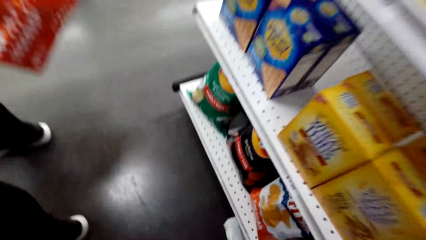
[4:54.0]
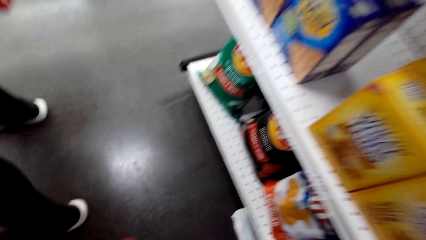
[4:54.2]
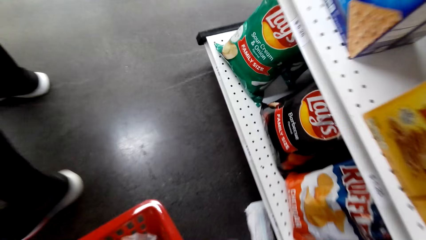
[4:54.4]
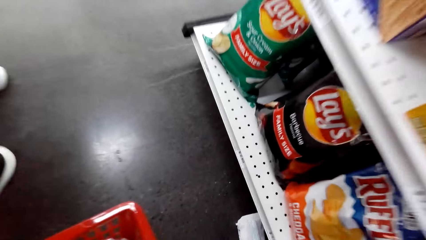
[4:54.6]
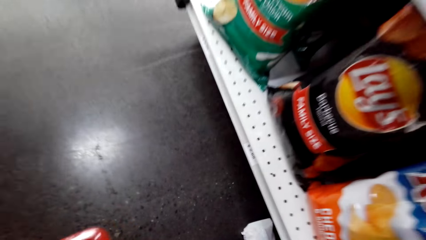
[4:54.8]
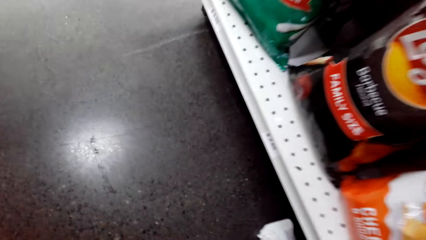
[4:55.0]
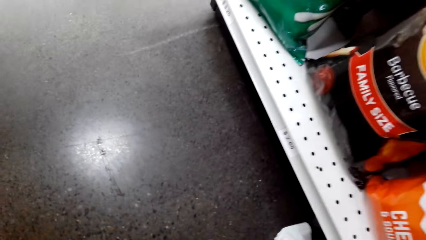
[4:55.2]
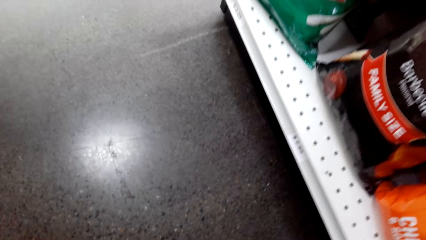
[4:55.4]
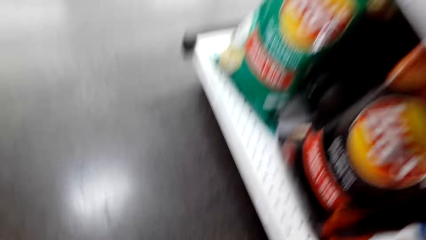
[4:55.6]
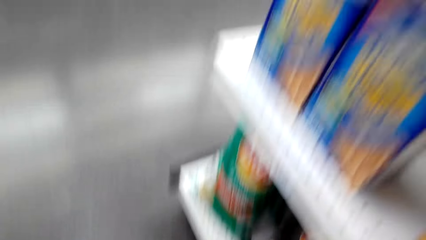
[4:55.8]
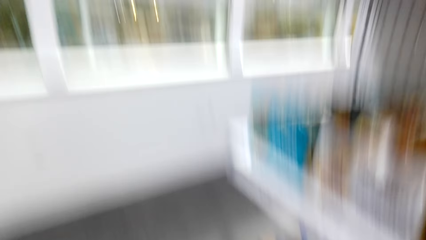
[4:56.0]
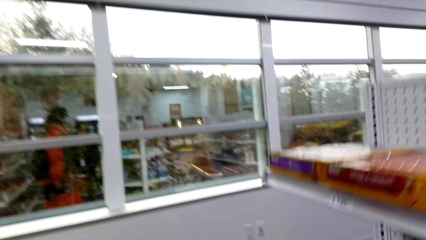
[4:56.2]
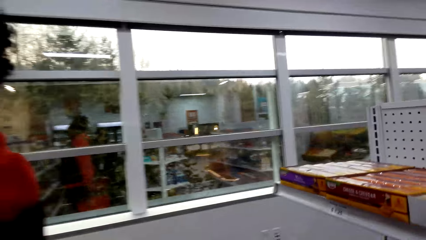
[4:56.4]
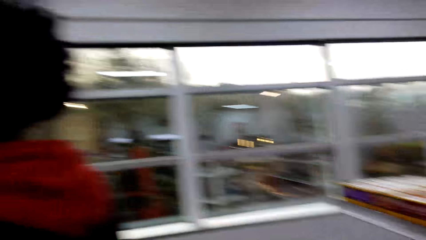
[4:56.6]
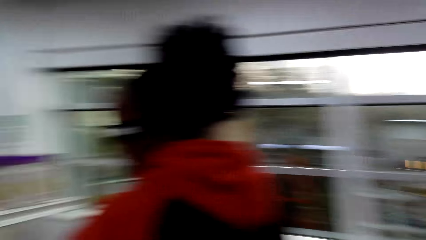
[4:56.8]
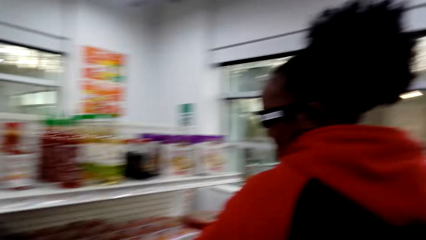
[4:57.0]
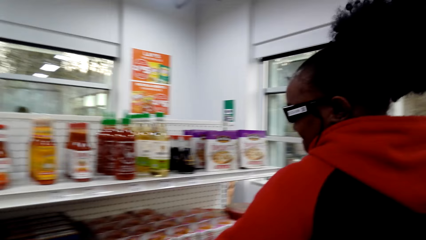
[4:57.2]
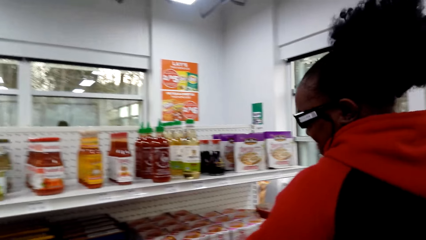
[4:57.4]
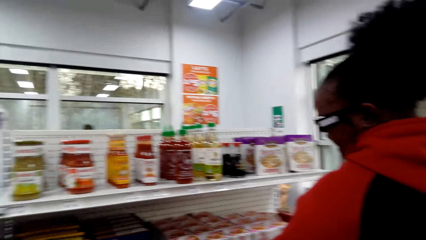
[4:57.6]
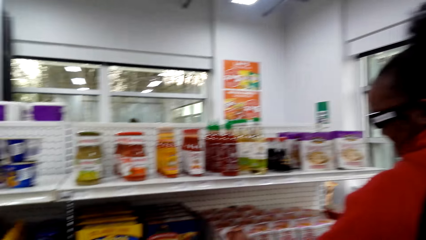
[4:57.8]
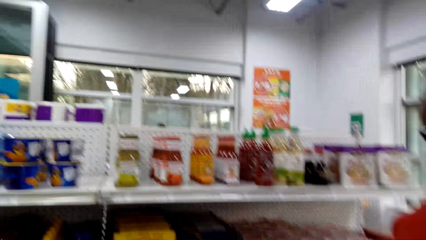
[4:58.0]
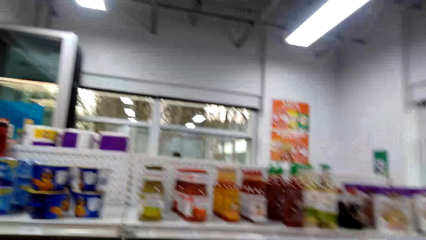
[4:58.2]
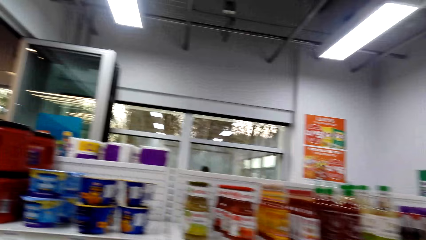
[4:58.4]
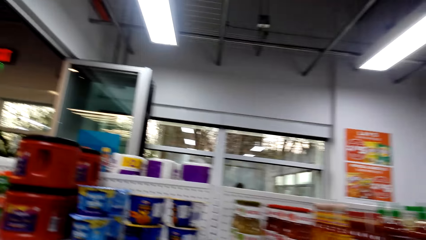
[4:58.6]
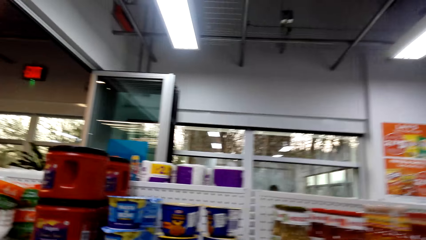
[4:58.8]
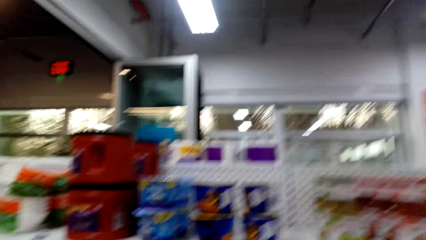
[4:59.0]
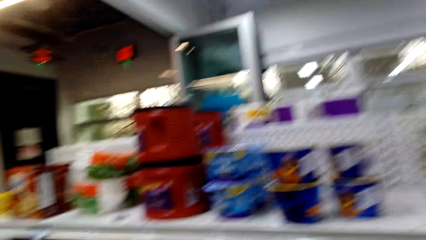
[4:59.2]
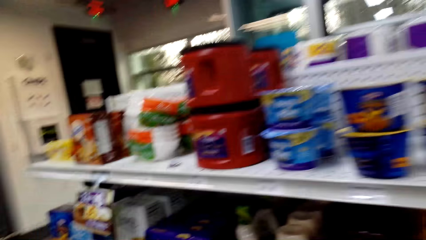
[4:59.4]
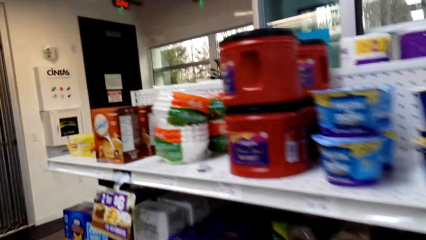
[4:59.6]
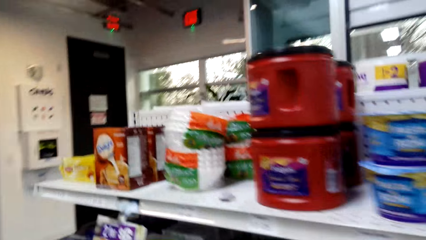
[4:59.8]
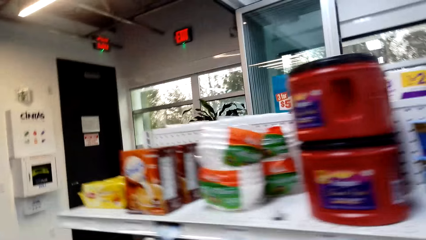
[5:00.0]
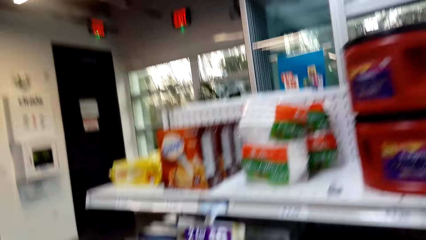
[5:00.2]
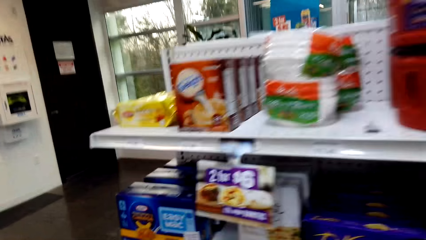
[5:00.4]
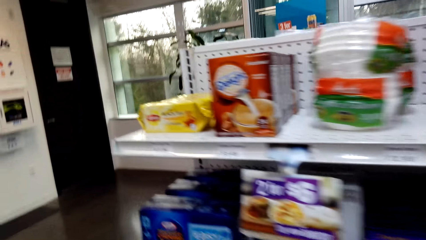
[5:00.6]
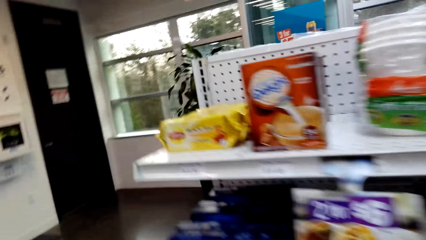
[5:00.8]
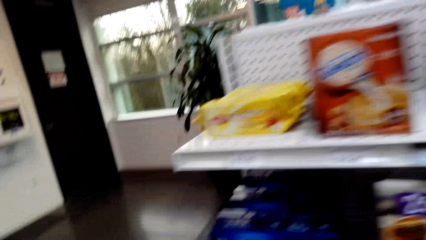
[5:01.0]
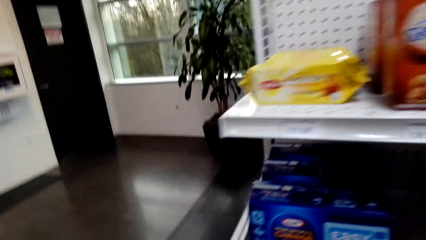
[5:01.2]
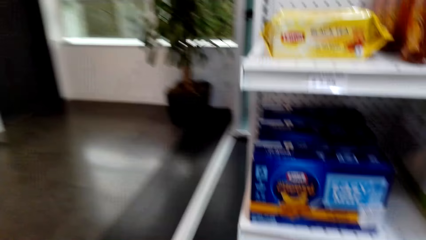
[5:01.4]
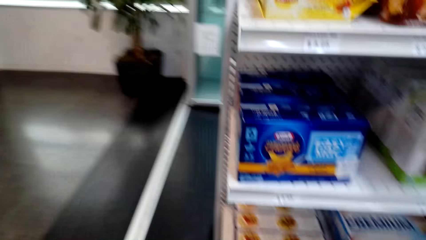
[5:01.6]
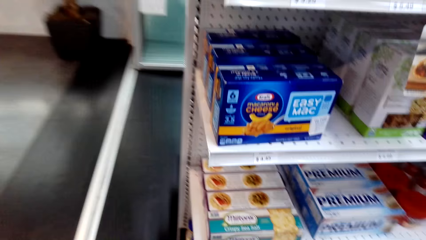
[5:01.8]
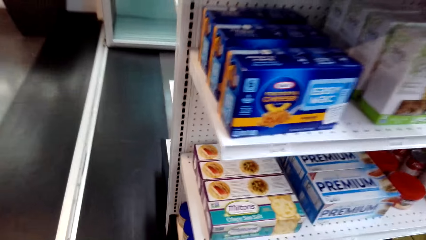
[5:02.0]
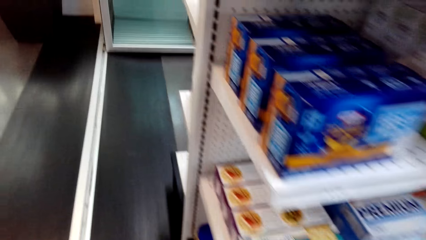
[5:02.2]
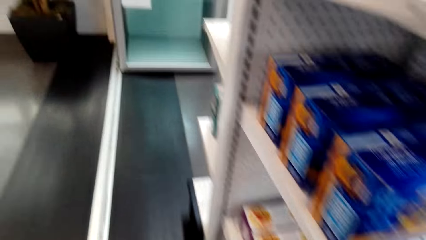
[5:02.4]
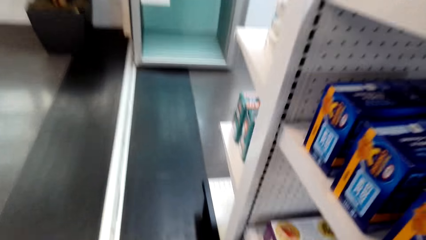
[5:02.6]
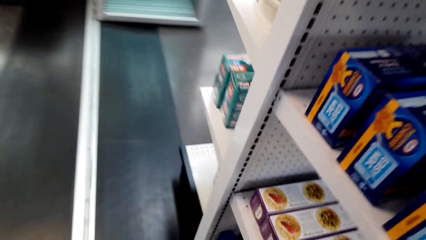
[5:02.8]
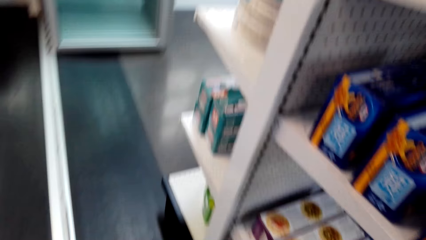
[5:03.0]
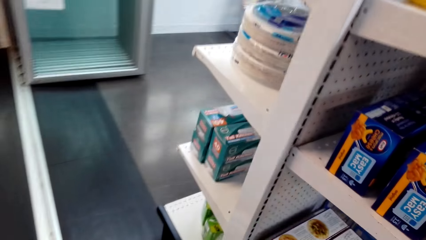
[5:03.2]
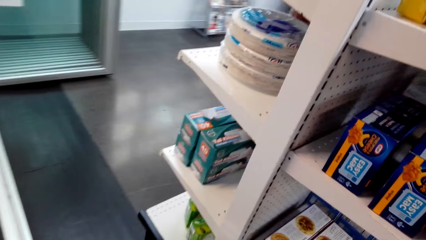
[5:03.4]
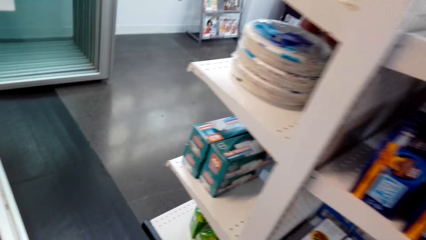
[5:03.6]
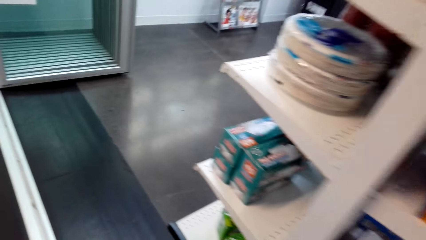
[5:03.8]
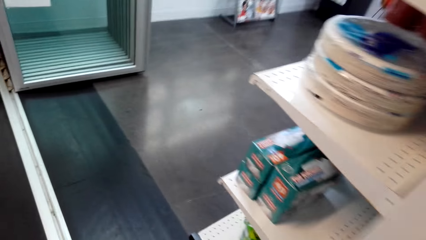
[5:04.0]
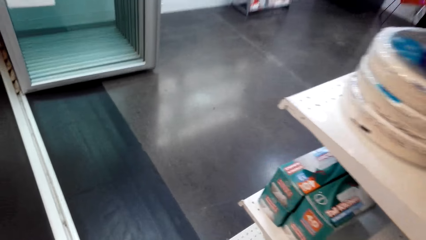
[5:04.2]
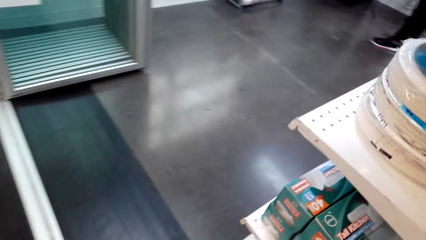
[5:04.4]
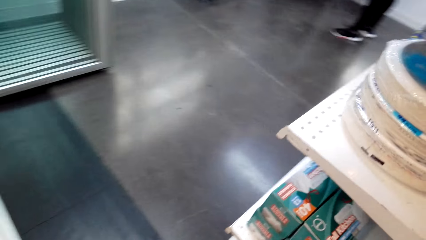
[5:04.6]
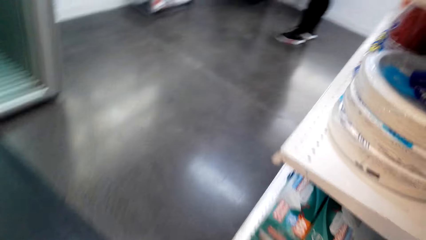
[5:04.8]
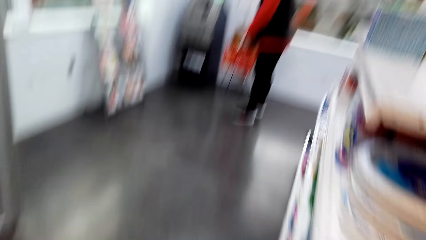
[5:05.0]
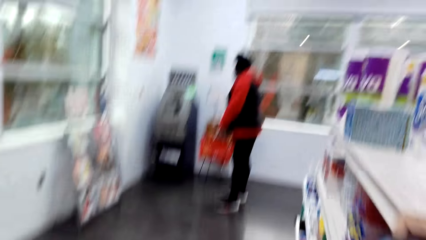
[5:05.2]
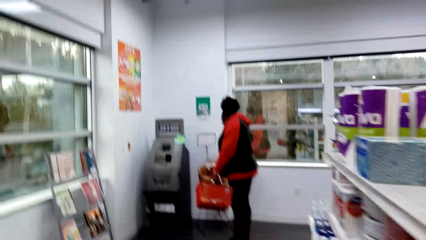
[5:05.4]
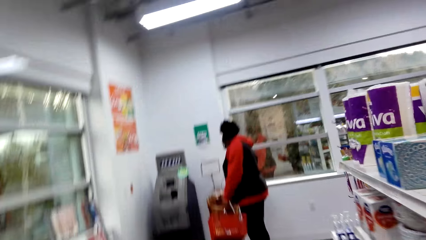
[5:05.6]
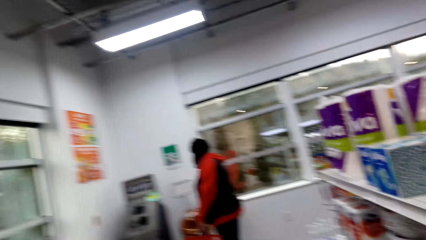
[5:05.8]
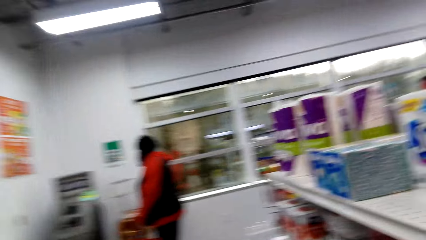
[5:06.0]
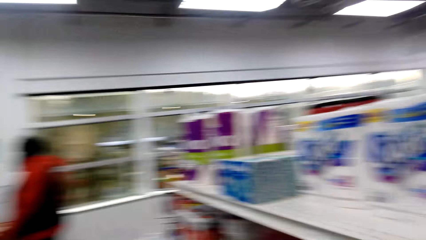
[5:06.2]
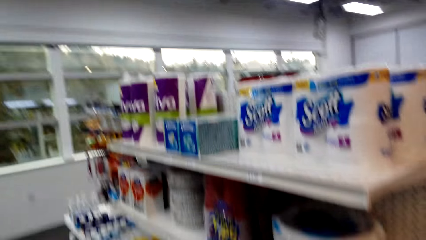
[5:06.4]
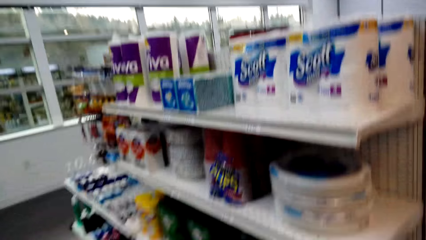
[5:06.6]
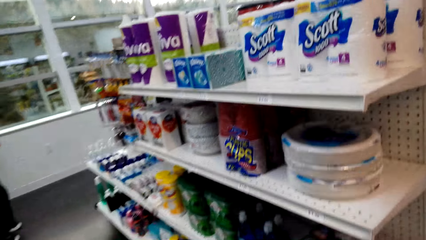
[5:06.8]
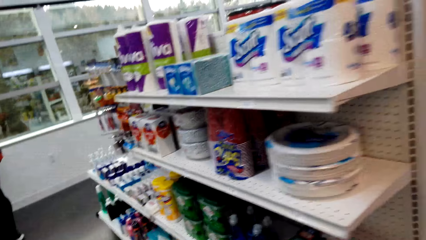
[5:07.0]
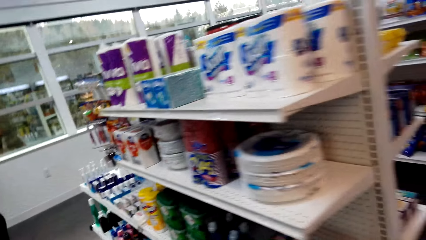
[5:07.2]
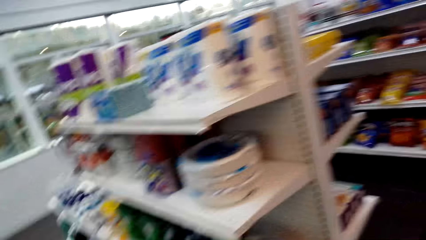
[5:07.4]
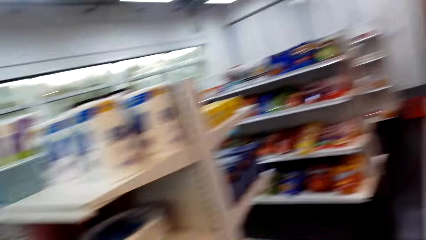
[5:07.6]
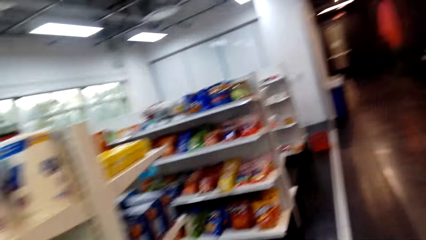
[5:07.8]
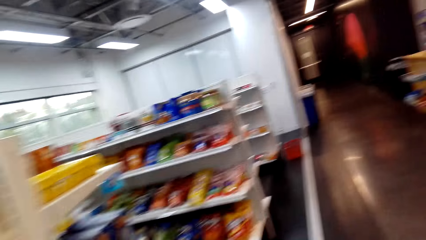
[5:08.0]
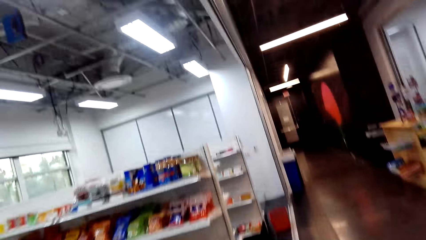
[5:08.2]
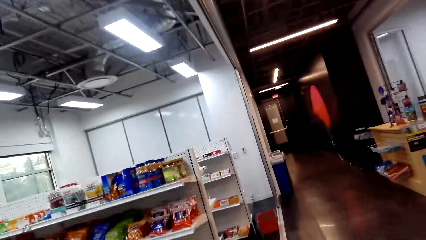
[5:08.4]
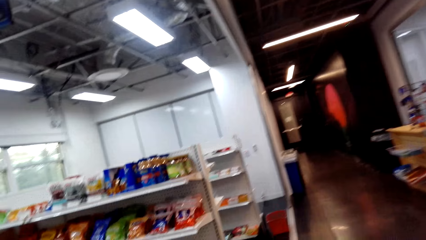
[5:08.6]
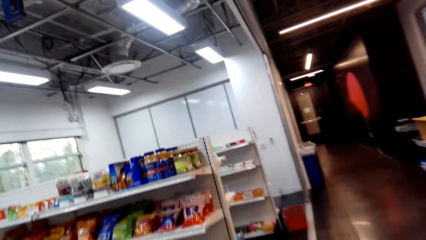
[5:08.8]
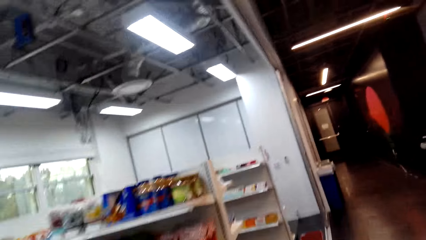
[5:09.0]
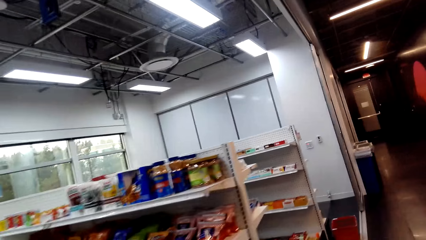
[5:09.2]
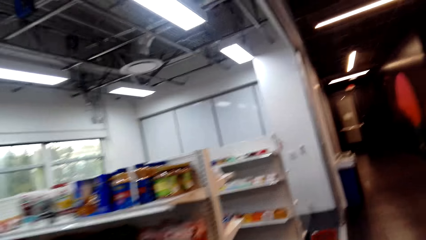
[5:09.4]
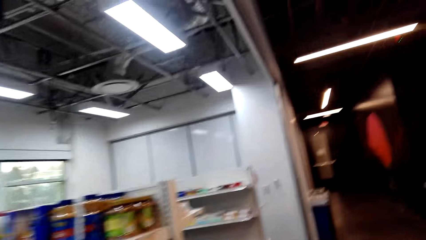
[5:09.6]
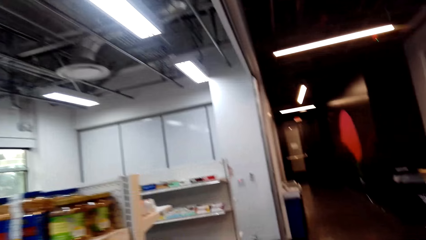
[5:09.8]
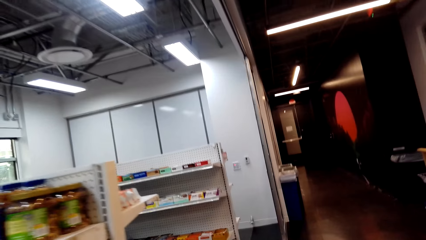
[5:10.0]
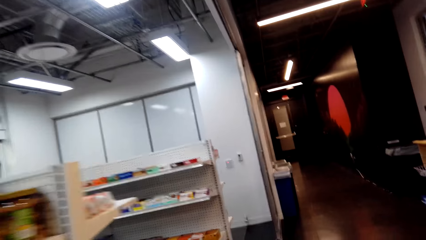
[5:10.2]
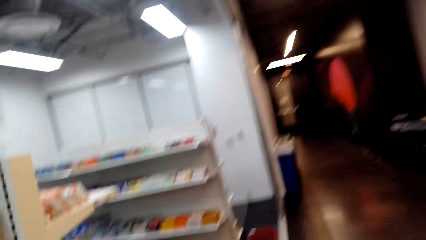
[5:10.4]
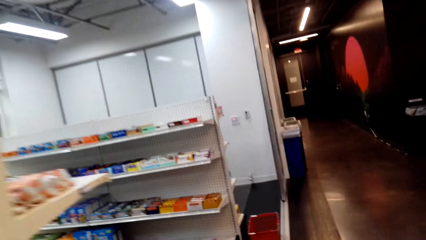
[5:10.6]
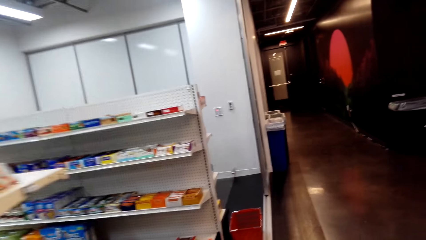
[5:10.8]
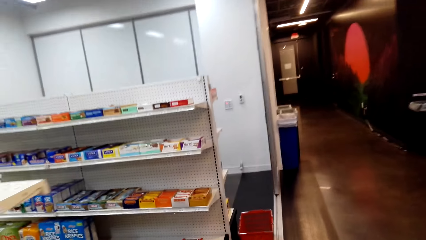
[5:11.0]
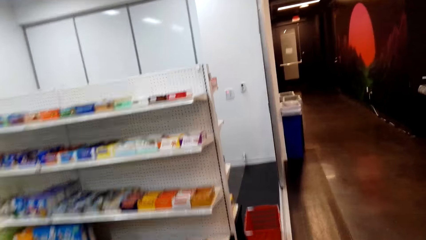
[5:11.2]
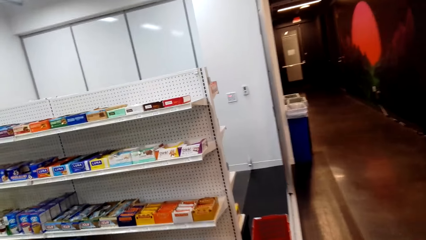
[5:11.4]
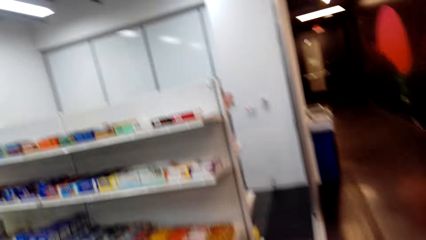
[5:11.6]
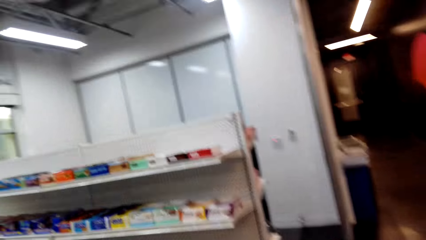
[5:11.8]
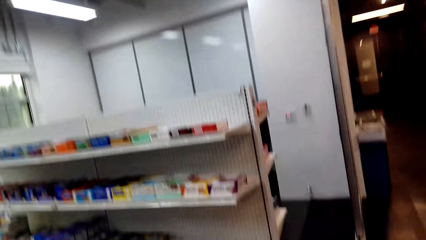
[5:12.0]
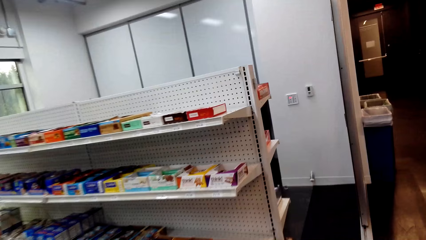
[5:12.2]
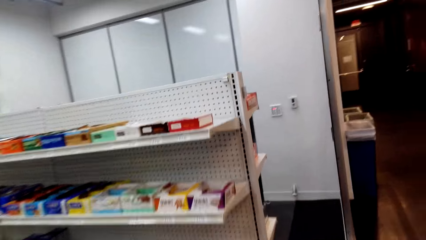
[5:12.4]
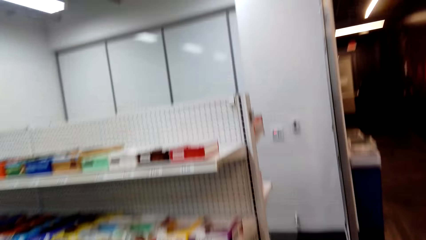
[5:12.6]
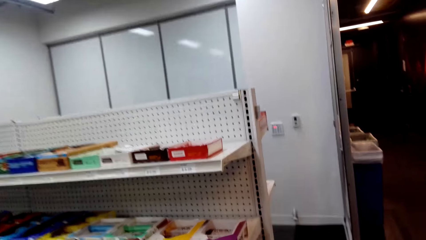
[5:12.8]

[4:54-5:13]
A woman picks something from the floor. The camera wearer walks along the supermarket.
